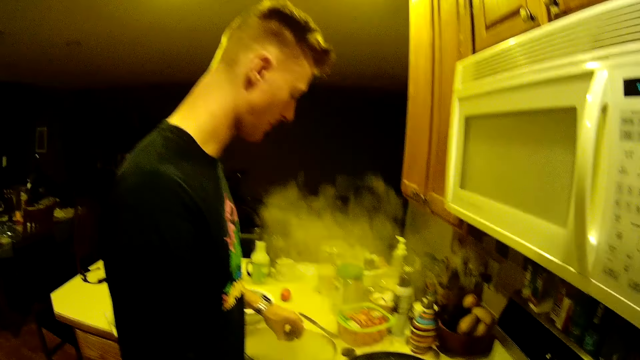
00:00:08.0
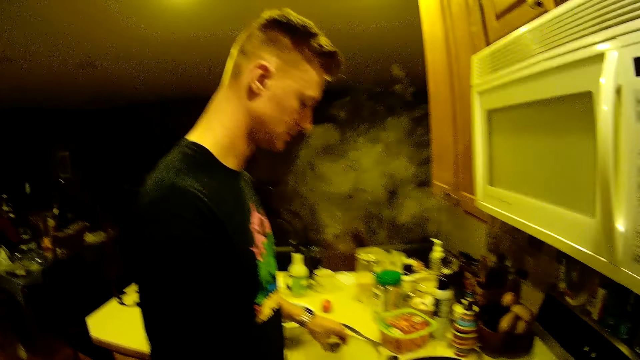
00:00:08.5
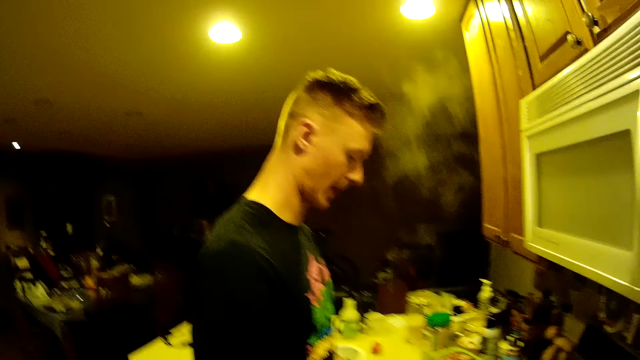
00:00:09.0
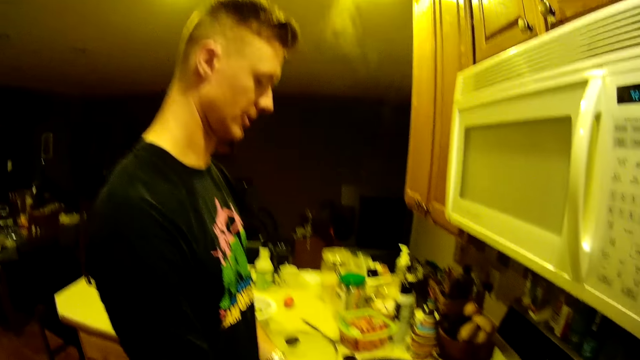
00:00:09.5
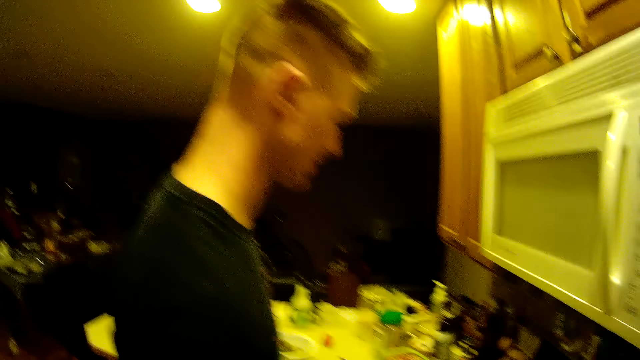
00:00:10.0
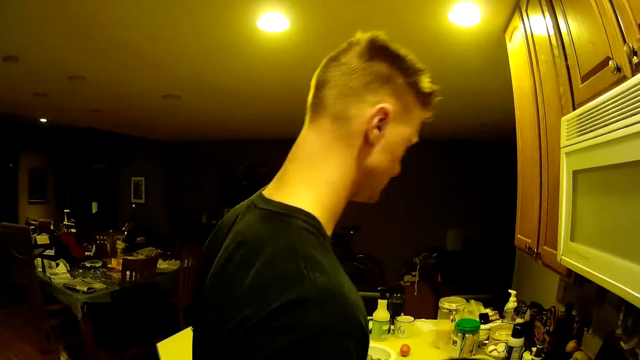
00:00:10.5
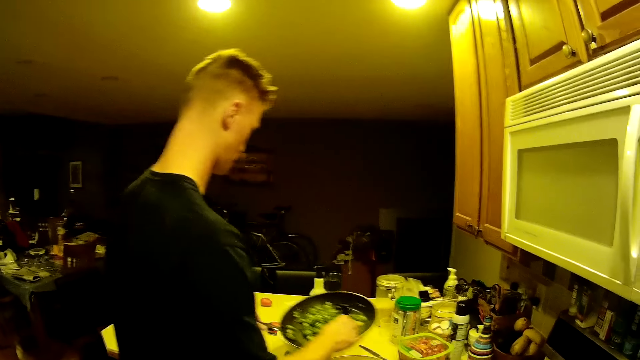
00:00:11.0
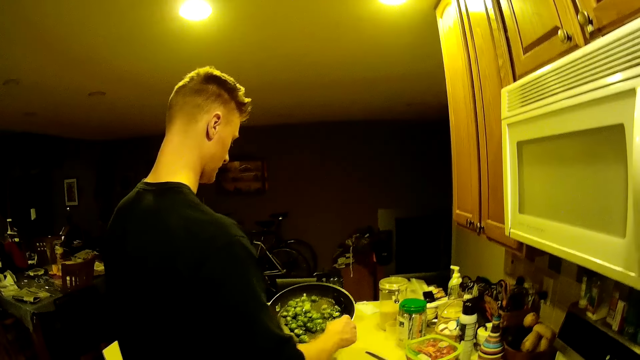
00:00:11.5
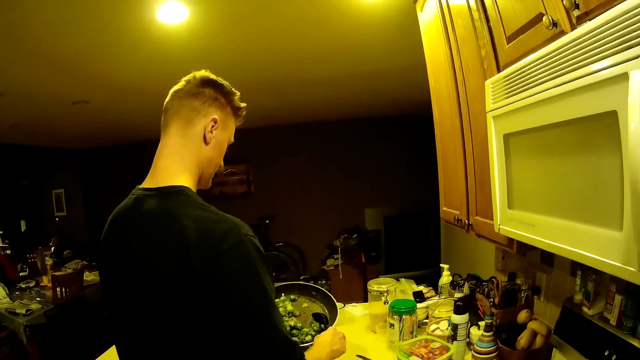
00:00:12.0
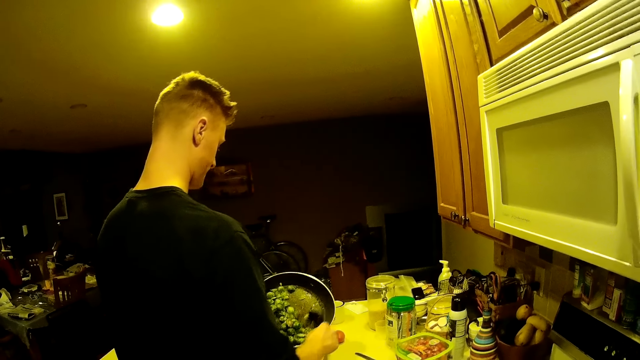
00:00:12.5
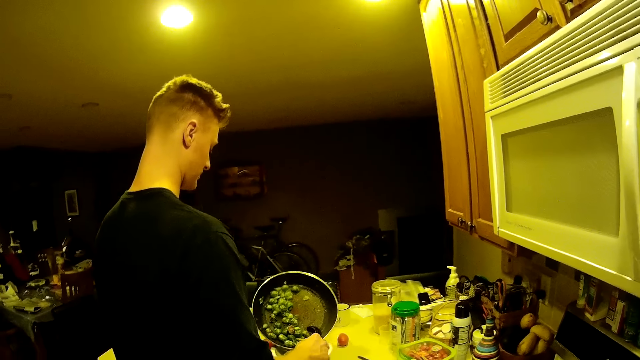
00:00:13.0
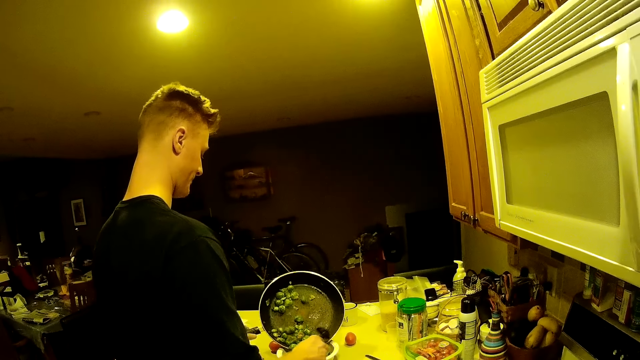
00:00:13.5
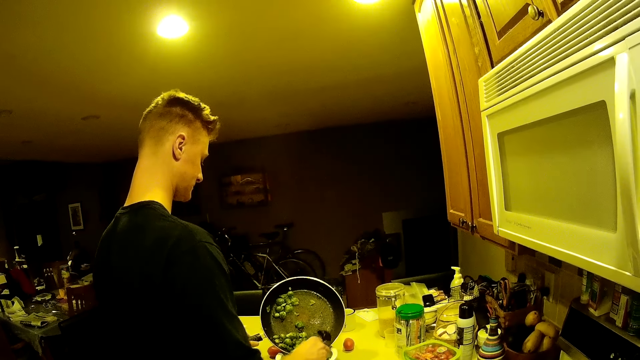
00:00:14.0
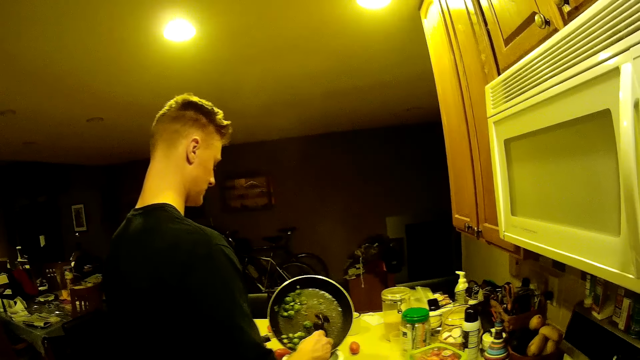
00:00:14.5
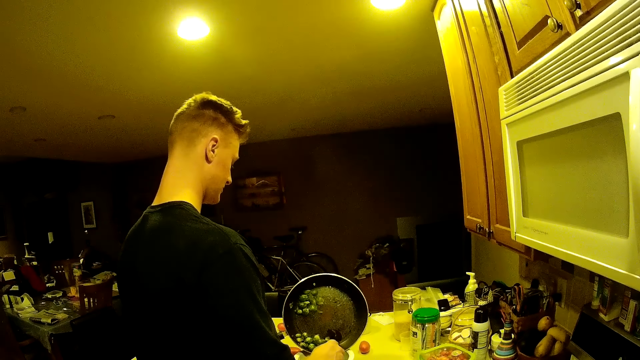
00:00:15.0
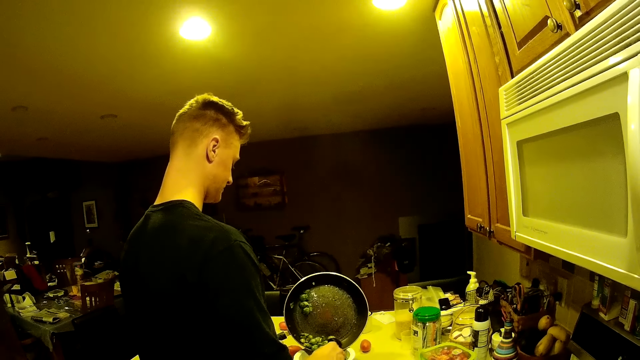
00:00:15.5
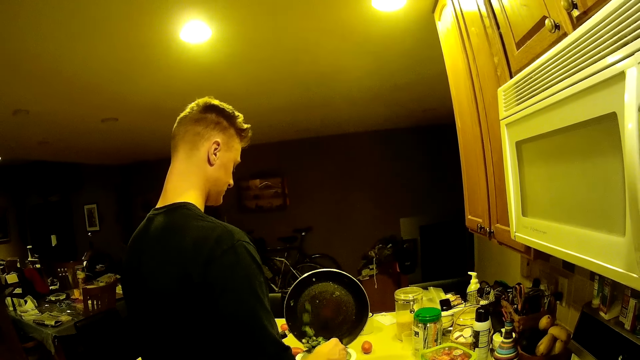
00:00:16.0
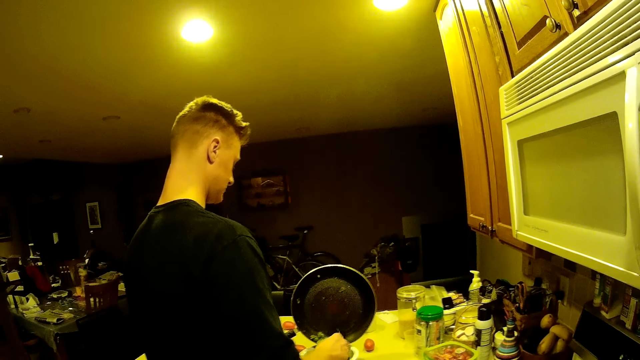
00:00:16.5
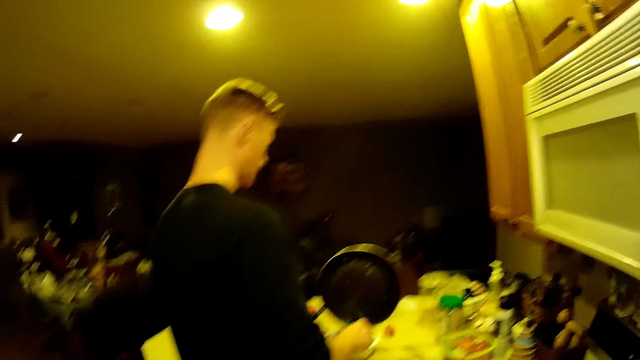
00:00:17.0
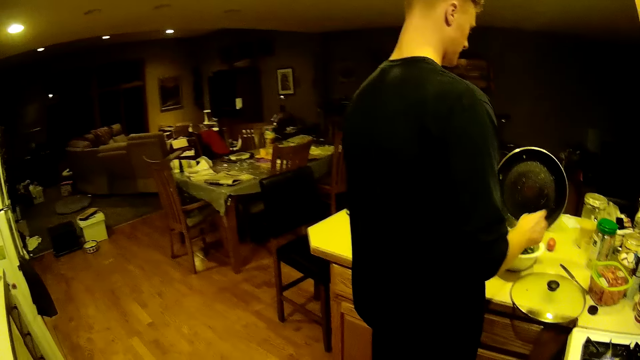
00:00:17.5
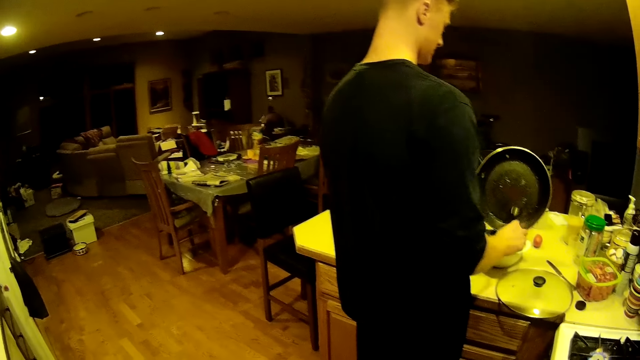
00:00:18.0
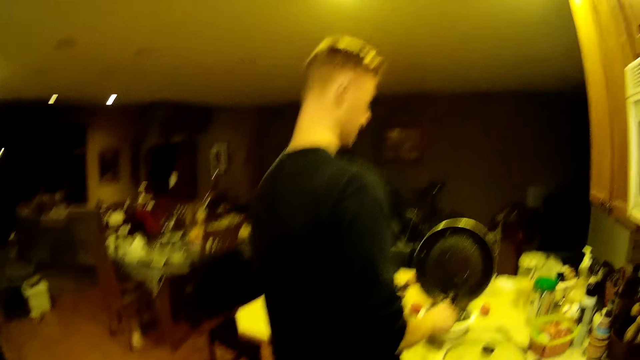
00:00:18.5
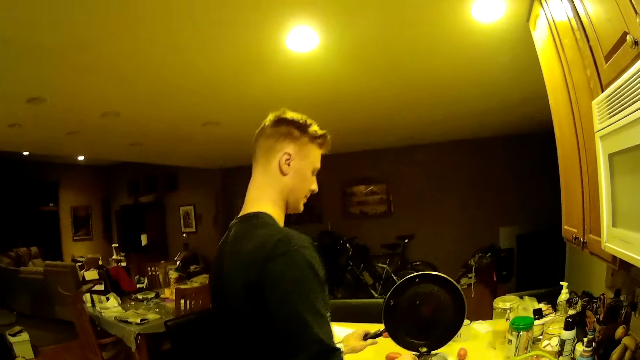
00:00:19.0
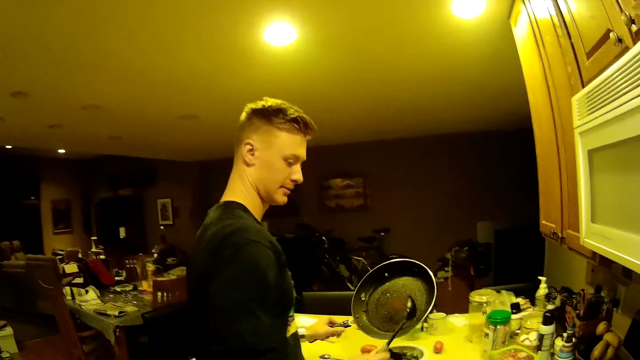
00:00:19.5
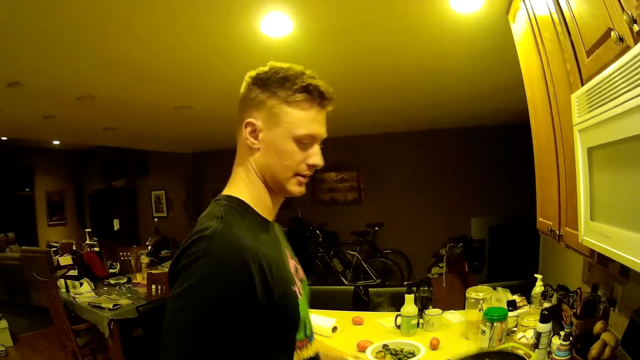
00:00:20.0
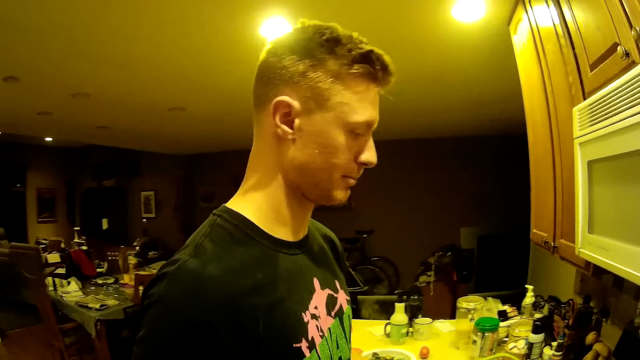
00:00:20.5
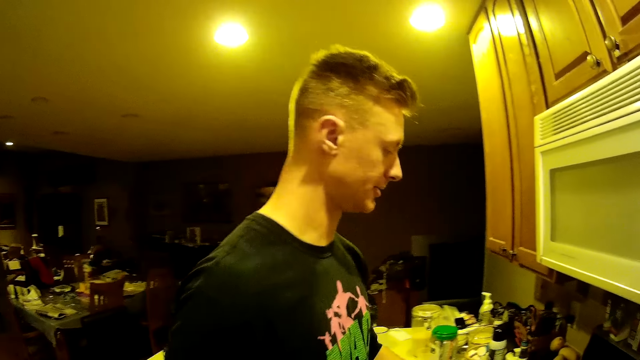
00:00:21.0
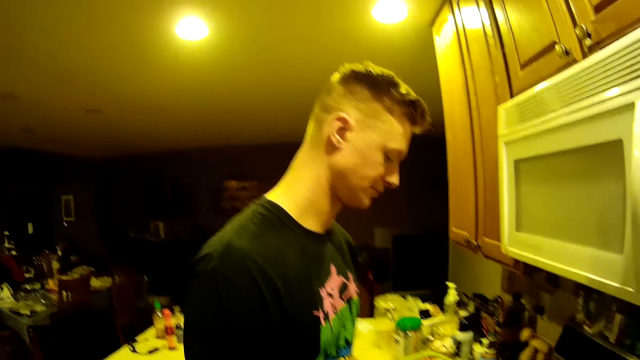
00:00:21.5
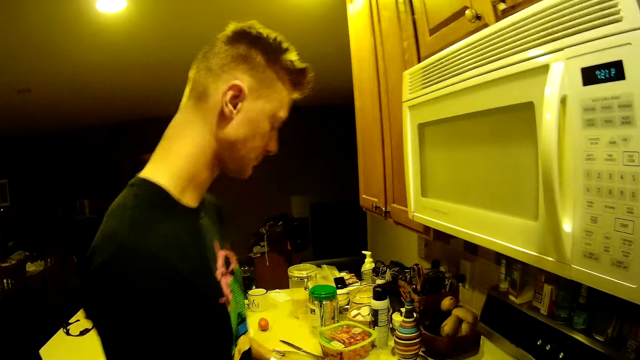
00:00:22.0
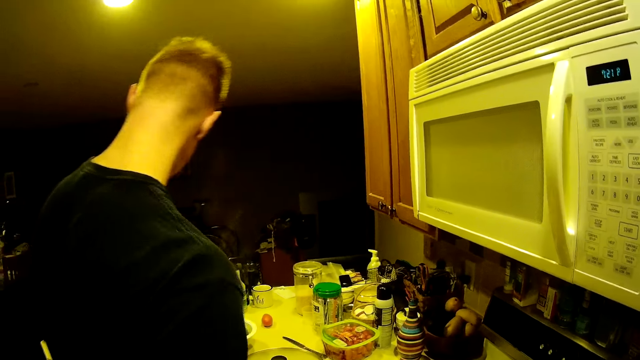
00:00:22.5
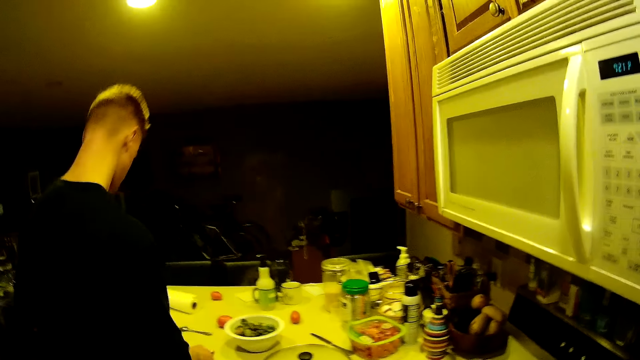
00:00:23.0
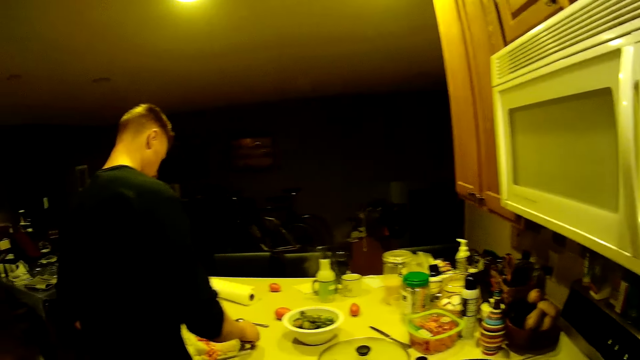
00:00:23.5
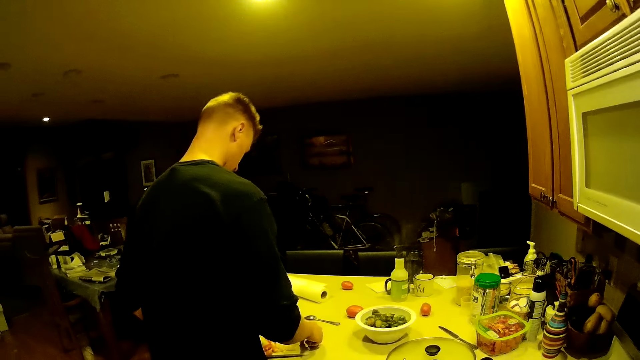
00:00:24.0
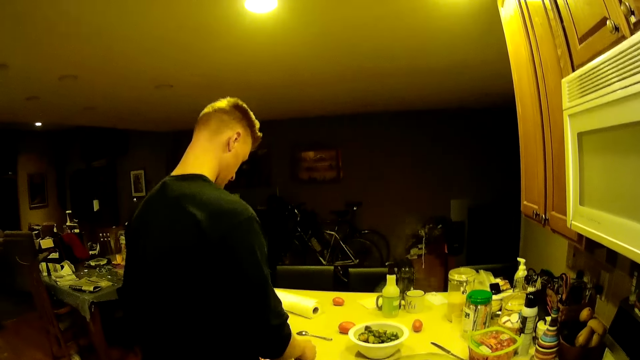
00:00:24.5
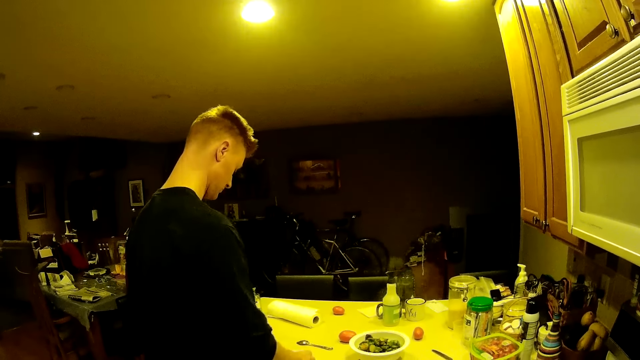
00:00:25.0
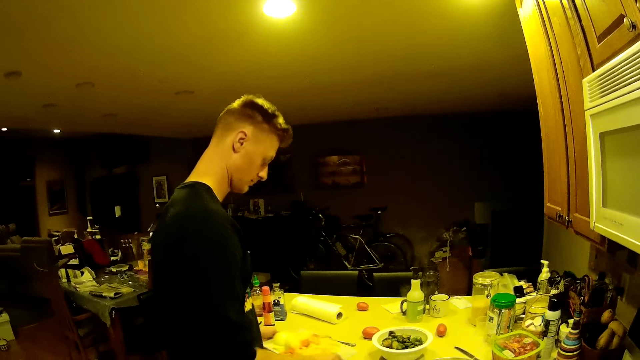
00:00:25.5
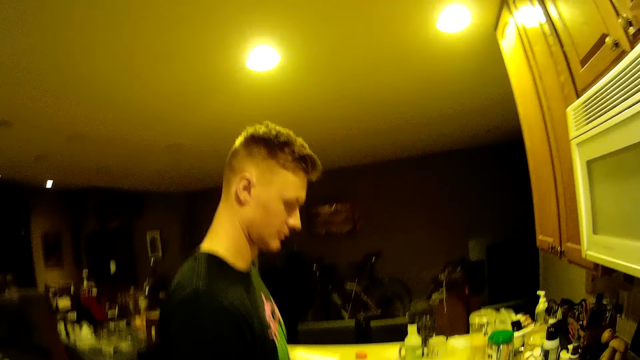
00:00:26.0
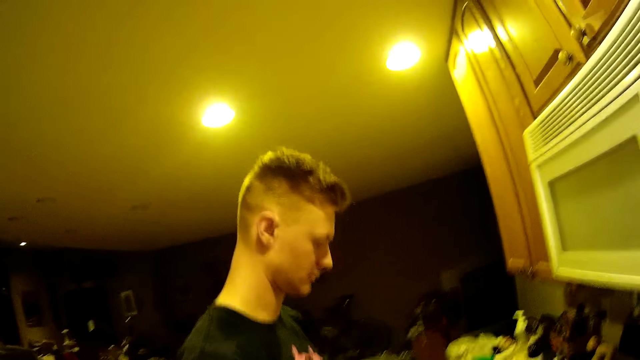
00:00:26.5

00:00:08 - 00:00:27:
A man picks up the pot. He picks up the spoon. He serves something. The man scoops out food from the saucepan with the spoon in his right hand. He holds the saucepan with his left hand. He turns the food in the saucepan into a plate on the kitchen cabinet with his right hand. The camera wearer drops the saucepan on a gas cooker. The man drops the pot. He moves in the kitchen.

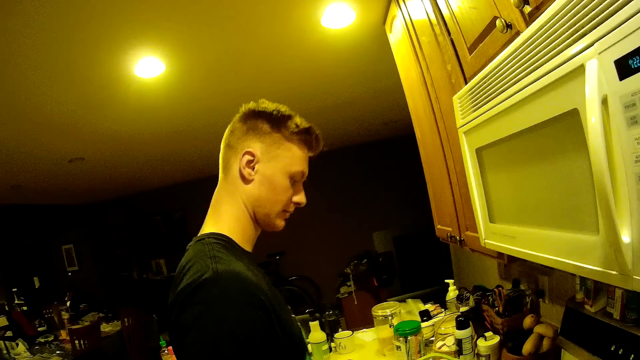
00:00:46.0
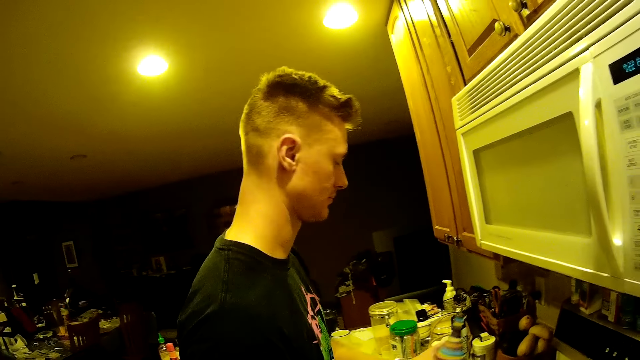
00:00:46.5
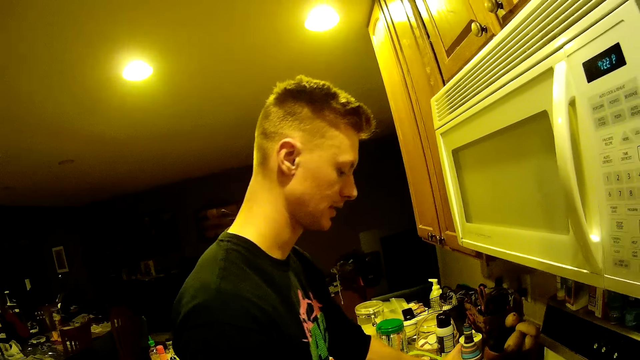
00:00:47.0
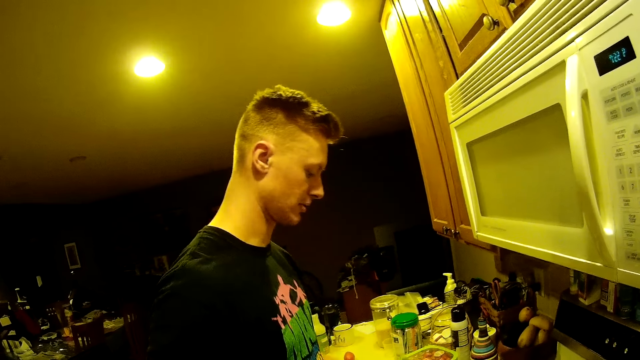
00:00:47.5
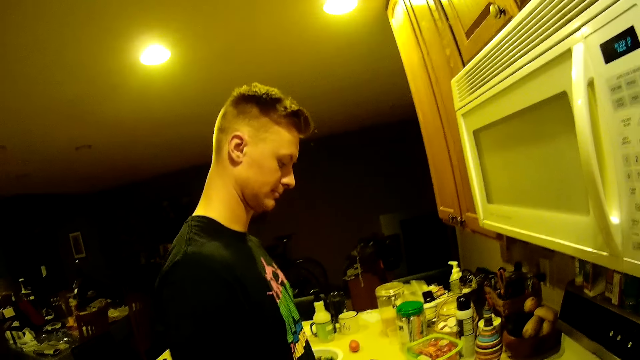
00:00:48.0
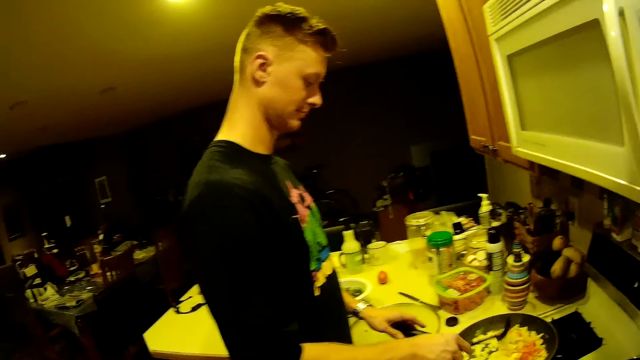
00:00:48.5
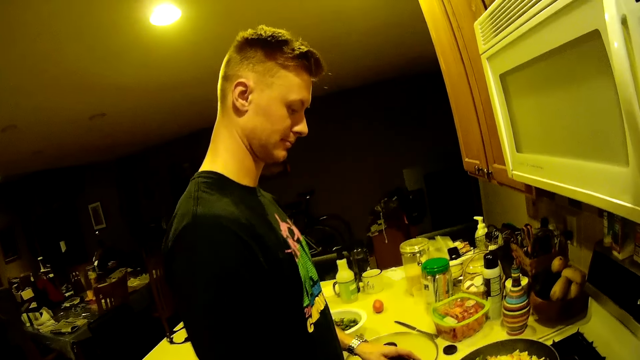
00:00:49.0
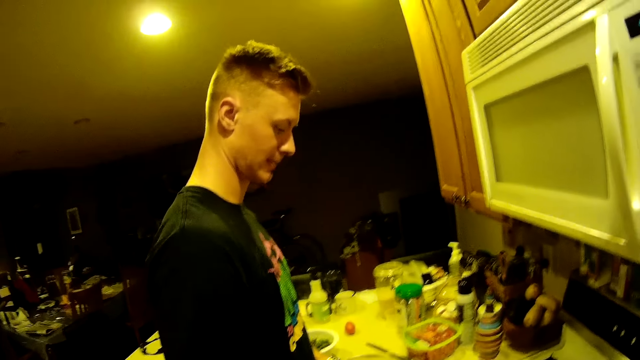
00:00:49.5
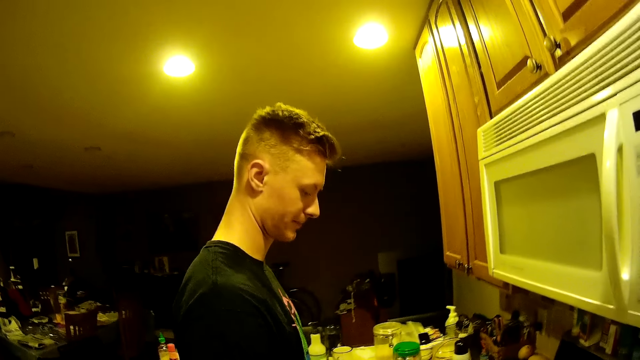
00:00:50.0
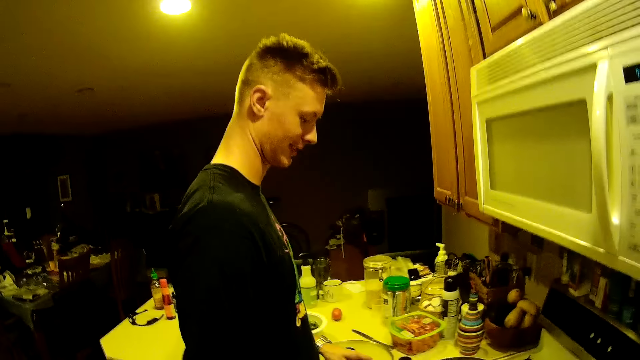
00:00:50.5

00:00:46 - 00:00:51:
A man drops the bottle of oil on the kitchen counter. He stirs the food in the pot.
